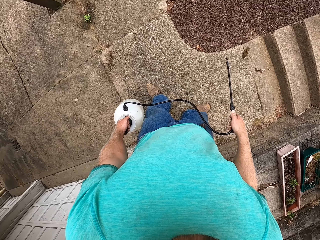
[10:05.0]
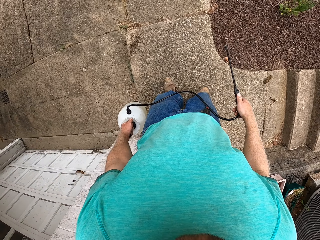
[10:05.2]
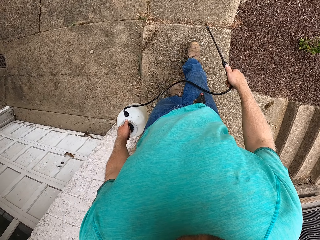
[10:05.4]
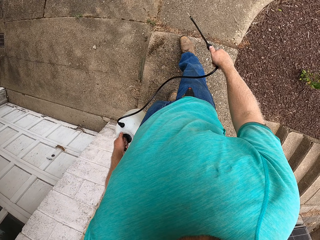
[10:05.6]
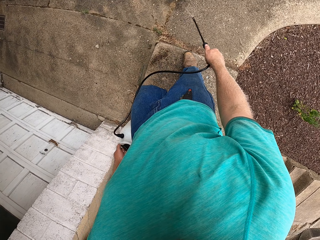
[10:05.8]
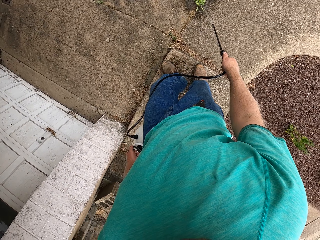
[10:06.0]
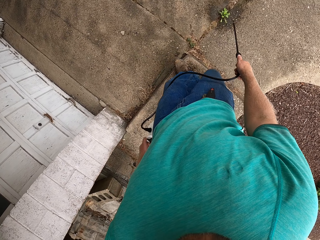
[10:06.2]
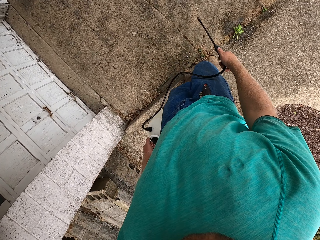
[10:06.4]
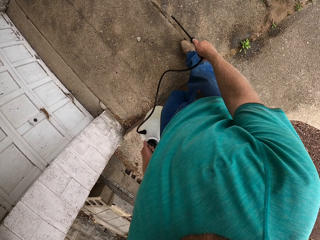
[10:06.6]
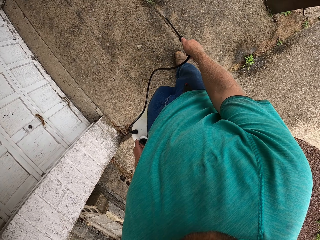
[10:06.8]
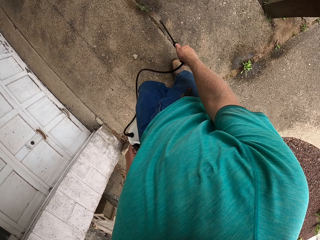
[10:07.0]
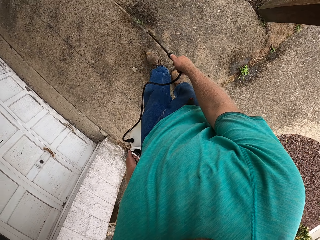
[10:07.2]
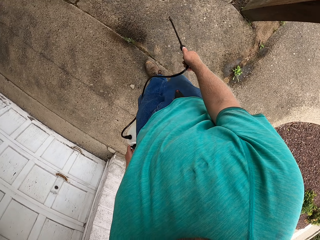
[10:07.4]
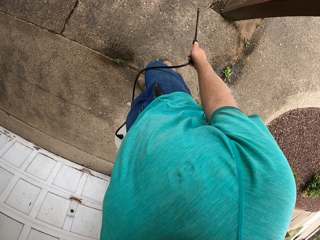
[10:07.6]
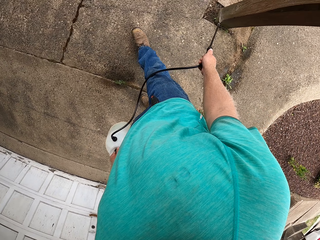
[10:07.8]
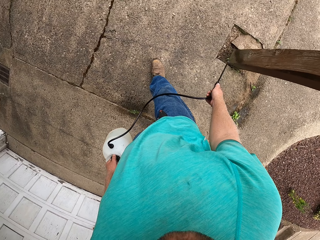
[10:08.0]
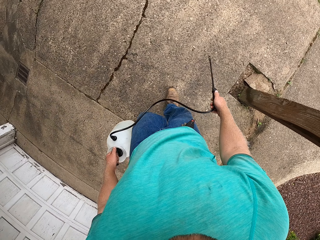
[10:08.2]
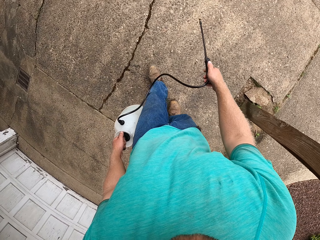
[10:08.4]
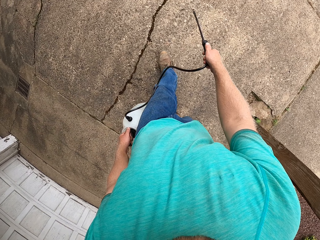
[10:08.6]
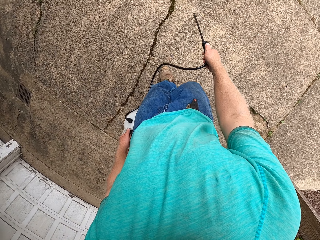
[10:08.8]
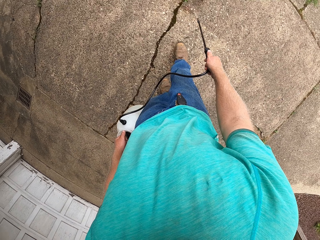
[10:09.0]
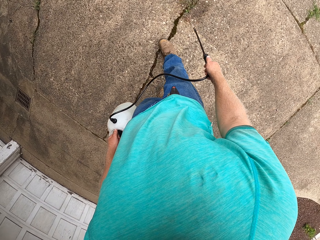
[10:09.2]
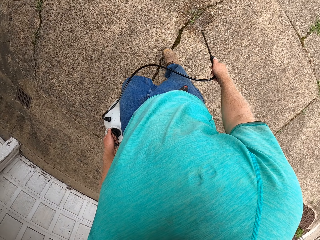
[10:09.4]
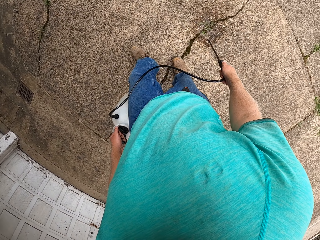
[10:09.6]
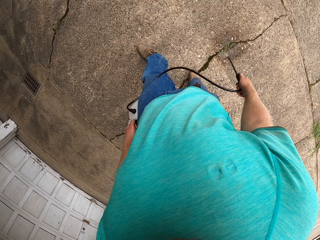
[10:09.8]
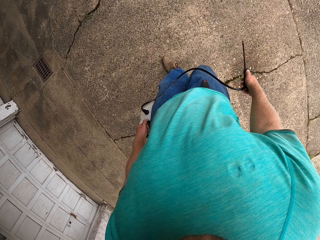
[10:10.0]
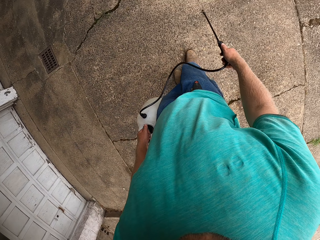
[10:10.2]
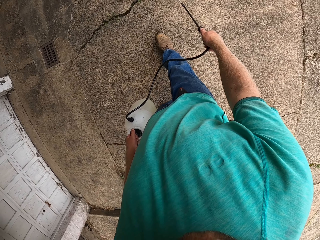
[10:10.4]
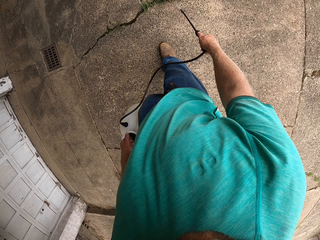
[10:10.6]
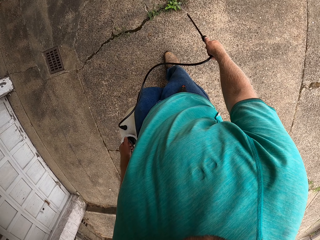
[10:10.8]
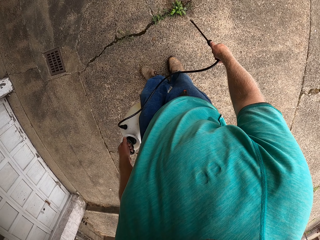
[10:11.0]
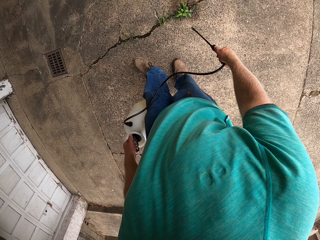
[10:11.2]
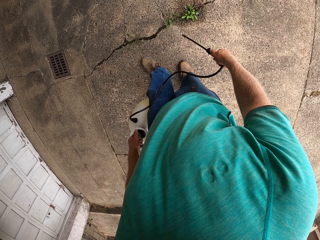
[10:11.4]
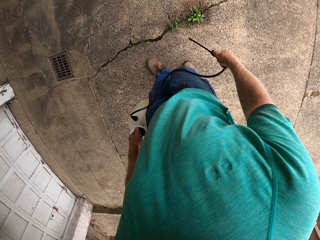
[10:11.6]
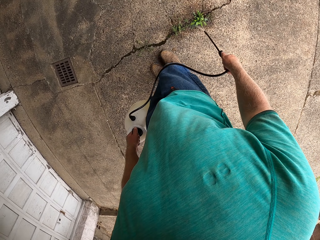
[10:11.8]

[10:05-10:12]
The camera wearer walks. He sprays herbicides on the grasses on the footpath with the sprayer in both hands.

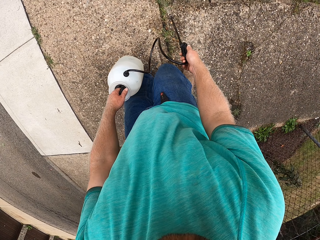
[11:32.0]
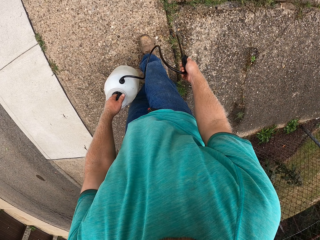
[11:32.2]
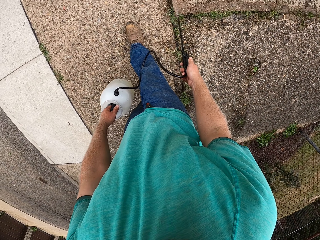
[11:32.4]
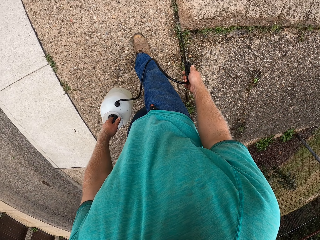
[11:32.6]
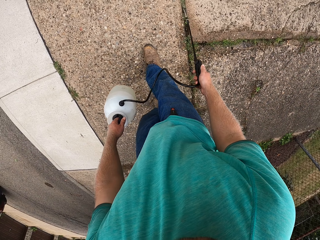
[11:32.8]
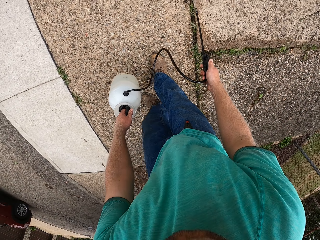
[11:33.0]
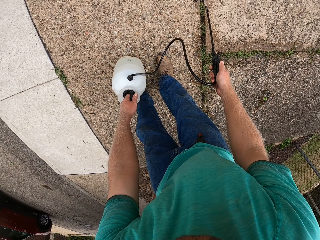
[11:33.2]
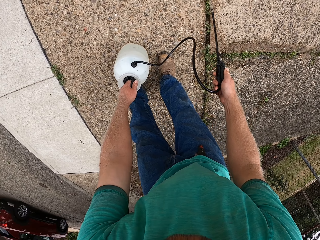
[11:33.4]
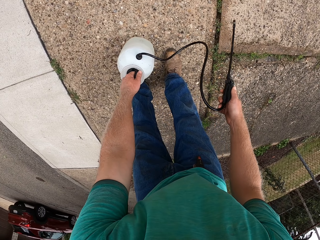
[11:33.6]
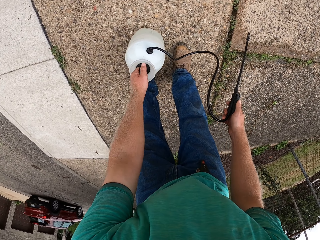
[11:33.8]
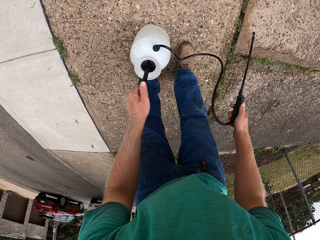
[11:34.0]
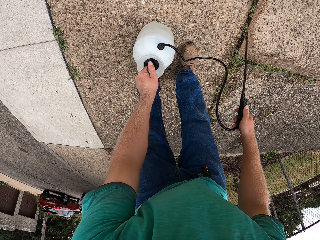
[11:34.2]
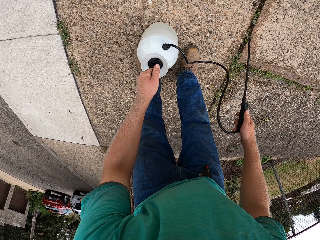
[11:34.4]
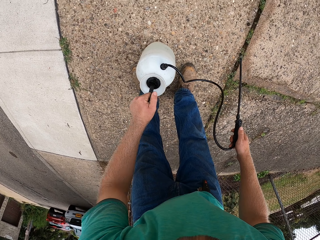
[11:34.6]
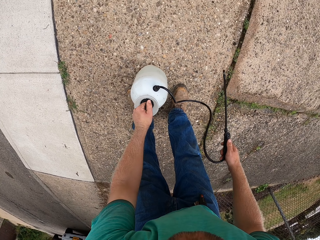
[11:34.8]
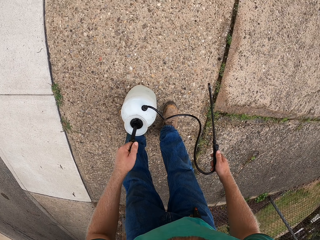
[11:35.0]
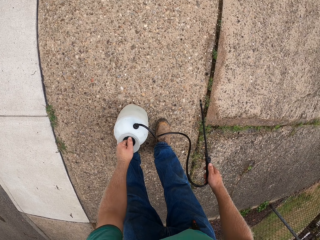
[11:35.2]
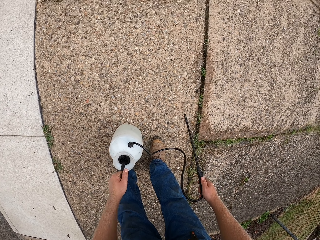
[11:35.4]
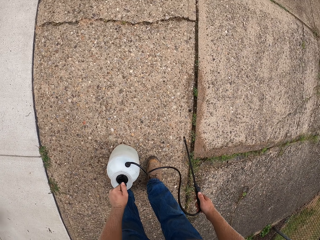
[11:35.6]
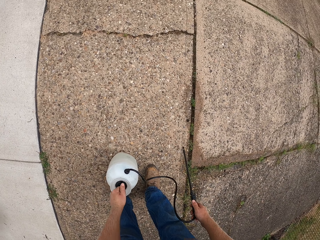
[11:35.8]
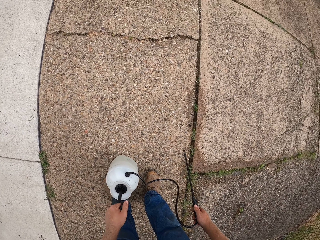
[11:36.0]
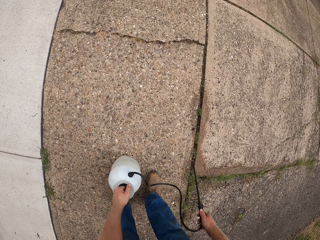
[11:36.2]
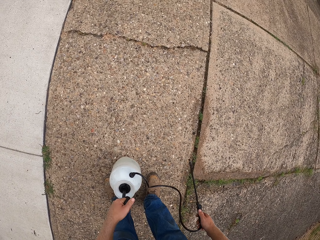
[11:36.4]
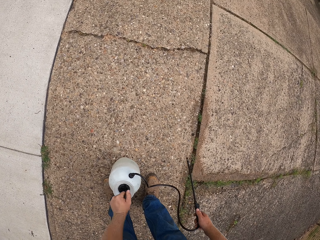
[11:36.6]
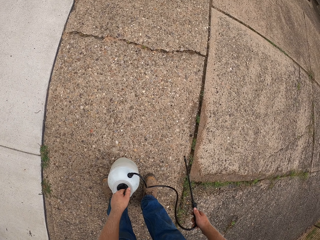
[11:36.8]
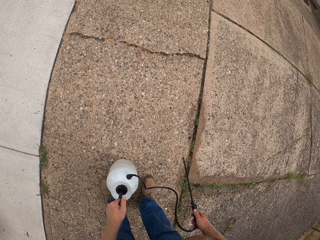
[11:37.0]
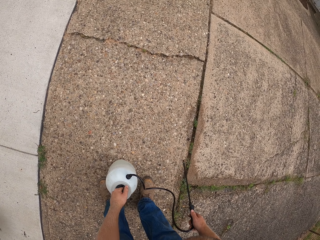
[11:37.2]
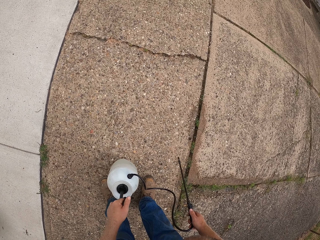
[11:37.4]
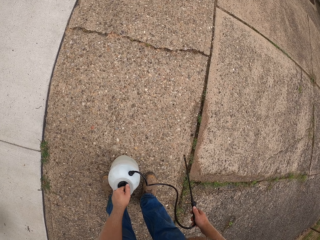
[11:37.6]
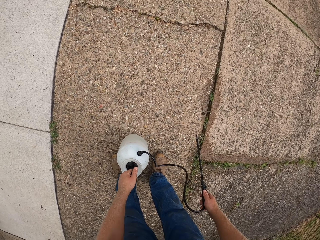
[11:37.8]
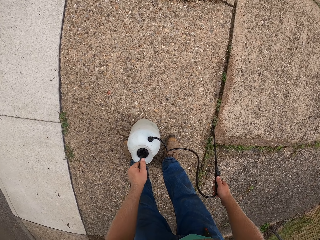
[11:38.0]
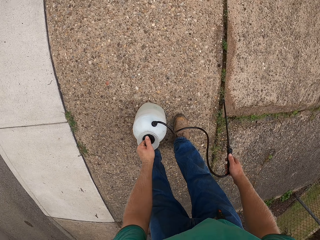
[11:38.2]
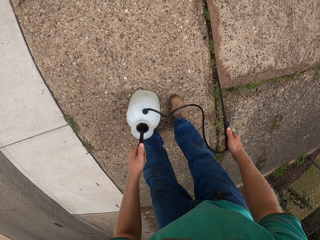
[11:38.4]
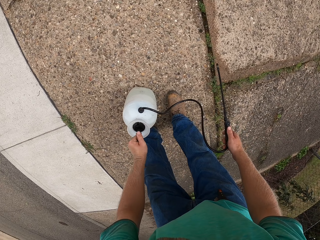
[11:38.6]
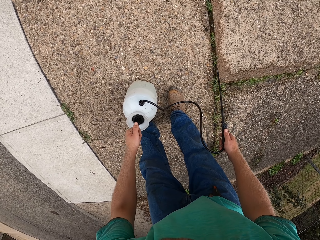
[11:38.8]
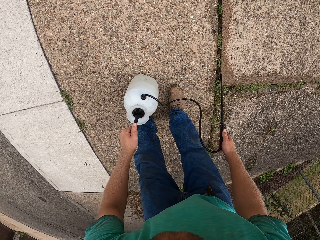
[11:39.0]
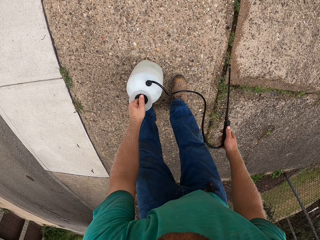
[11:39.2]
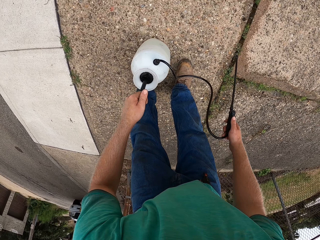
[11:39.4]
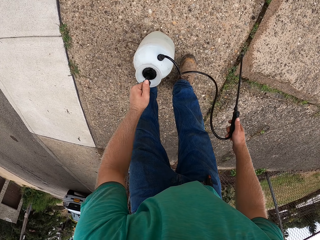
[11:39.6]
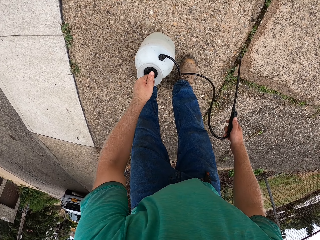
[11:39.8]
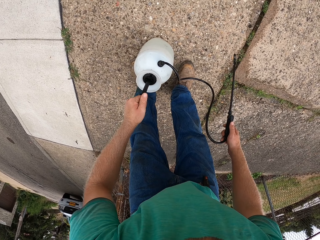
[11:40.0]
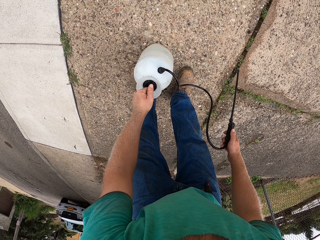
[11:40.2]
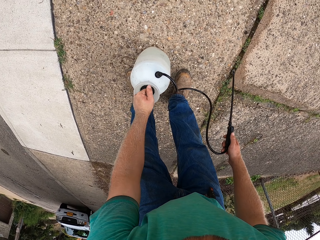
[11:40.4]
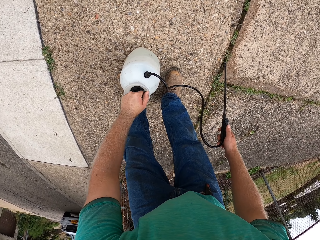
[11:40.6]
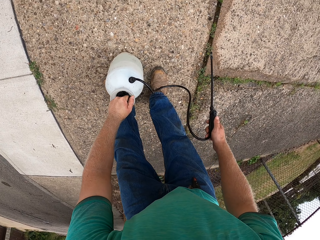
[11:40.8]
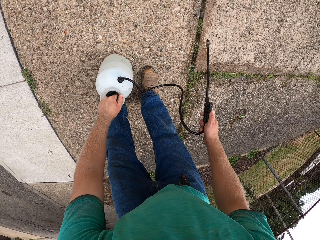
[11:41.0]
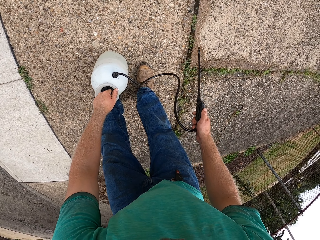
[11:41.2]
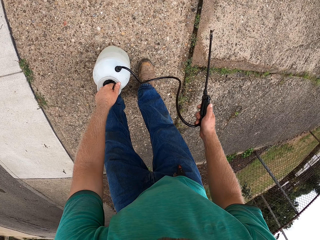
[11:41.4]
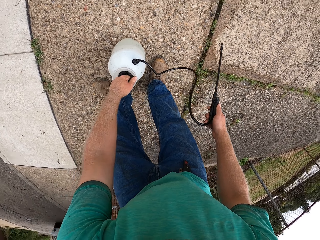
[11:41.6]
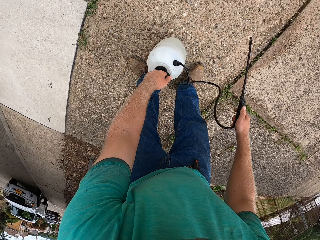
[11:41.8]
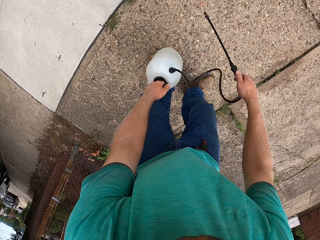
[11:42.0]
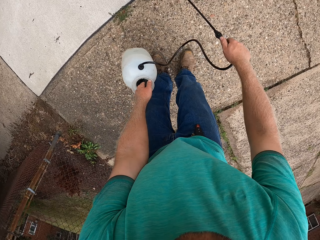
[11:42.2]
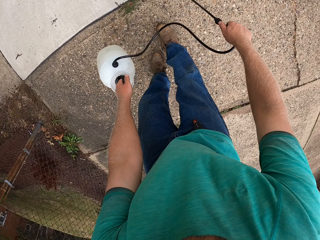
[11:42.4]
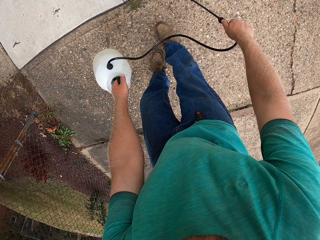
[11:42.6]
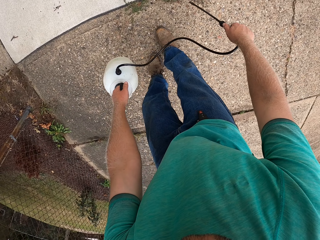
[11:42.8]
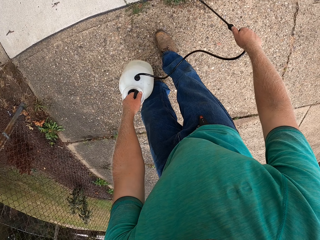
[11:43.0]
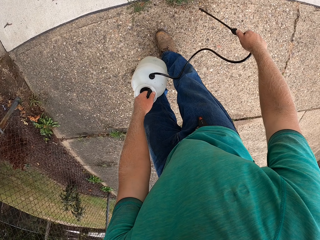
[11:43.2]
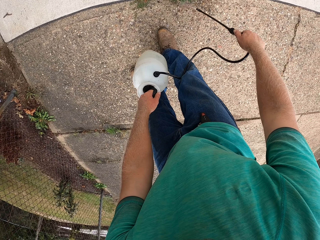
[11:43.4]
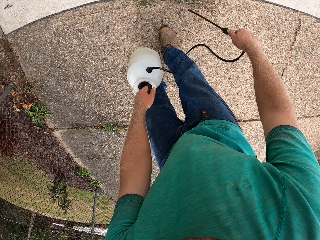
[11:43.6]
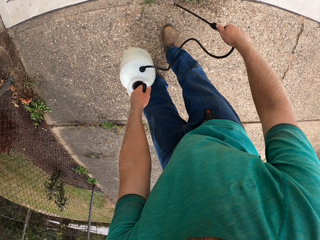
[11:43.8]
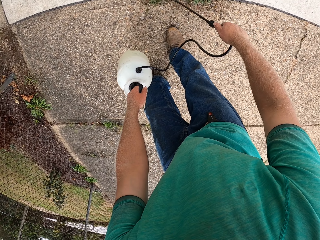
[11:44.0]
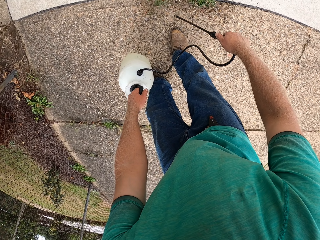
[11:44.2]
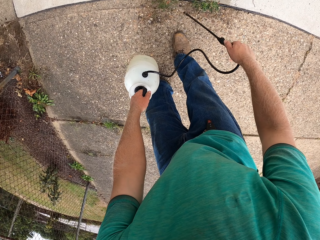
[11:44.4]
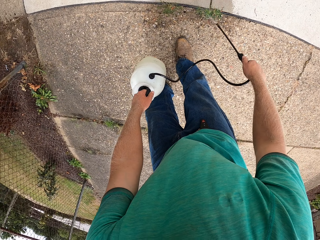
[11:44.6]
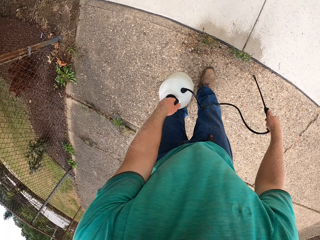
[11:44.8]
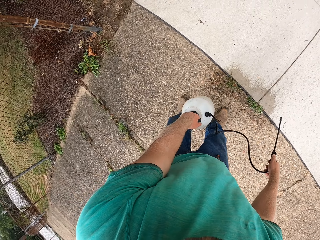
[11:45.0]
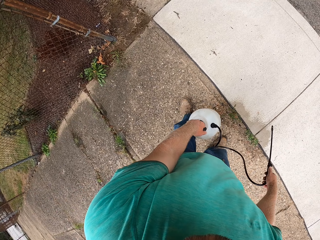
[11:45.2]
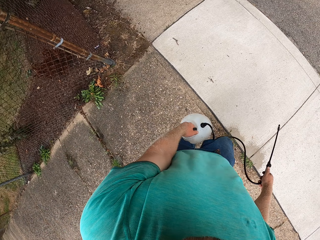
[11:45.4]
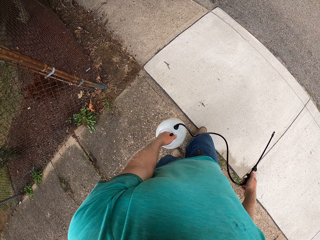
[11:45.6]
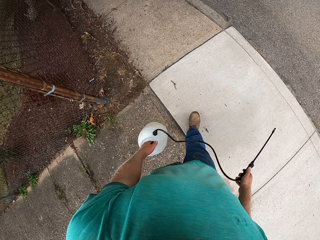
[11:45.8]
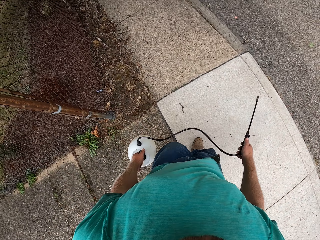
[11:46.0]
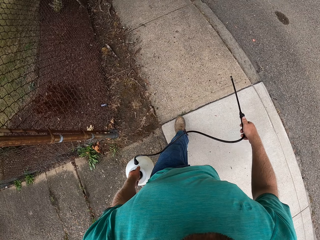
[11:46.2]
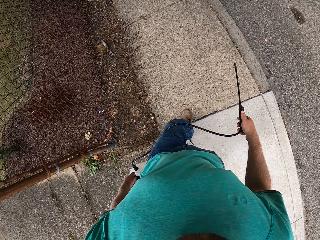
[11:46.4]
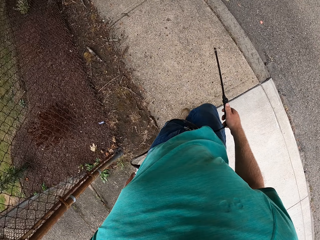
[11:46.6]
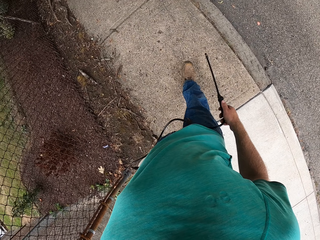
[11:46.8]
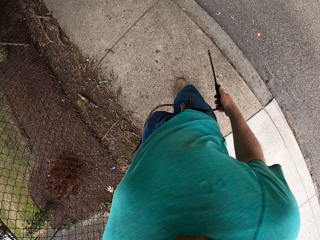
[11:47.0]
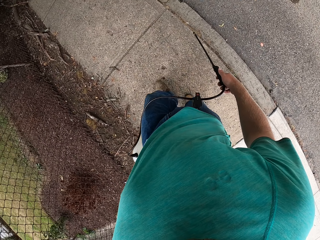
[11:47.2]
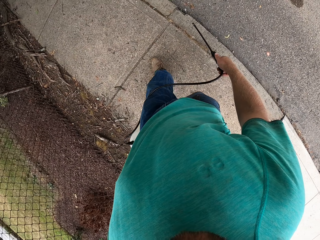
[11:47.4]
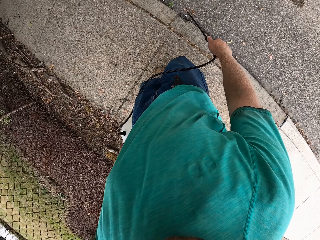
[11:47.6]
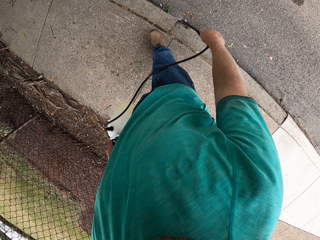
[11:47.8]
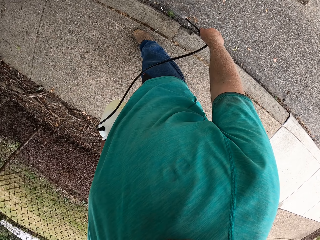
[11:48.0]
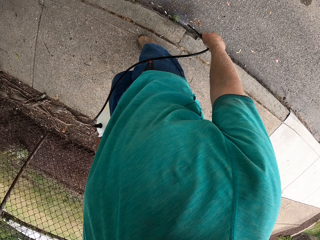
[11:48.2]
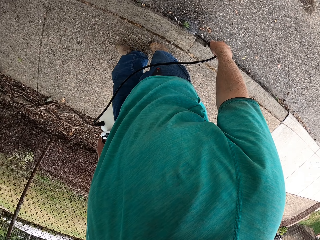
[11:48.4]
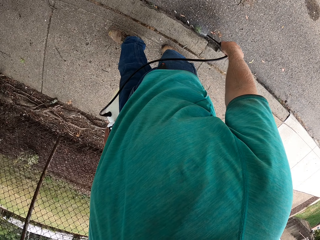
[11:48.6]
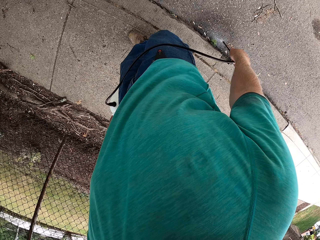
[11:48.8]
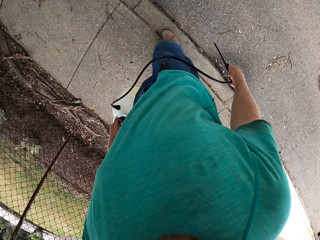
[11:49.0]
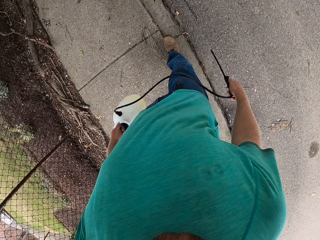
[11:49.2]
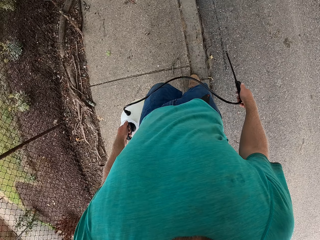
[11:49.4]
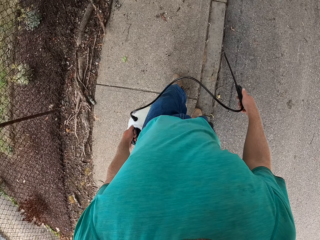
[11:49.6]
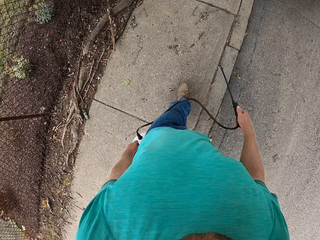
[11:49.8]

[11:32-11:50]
The camera wearer puts the spray can down. He pumps the sprayer with his left hand. He sprays herbicides on the grasses on the footpath with the sprayer in both hands. He picks up the sprayer from the ground with his left hand. He sprays herbicides on the grasses on the footpath with the sprayer in both hands. He walks. He sprays the plants.
